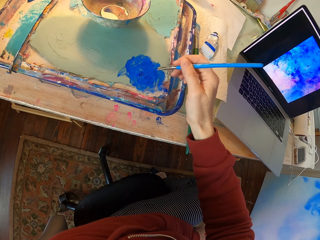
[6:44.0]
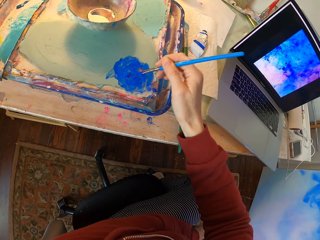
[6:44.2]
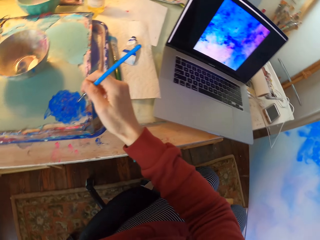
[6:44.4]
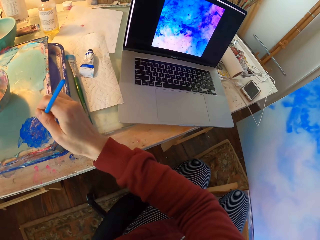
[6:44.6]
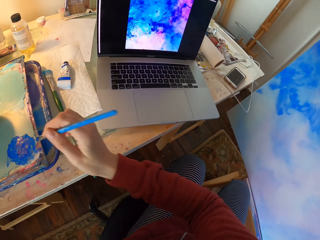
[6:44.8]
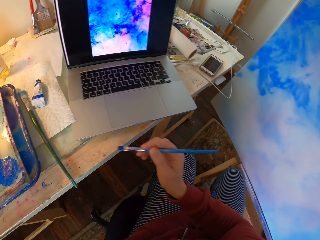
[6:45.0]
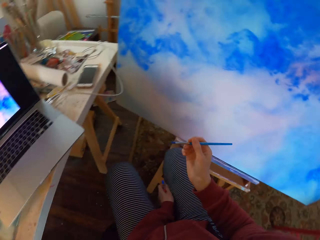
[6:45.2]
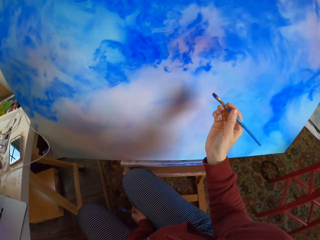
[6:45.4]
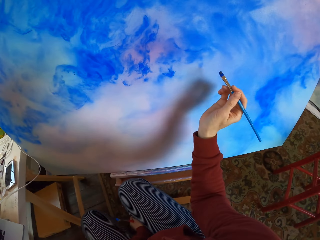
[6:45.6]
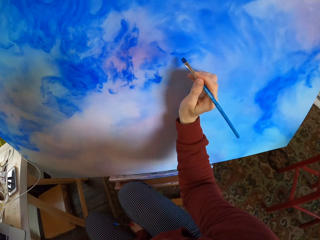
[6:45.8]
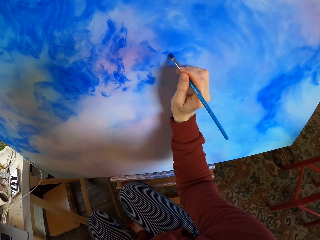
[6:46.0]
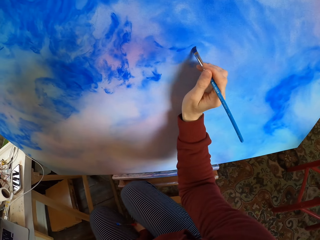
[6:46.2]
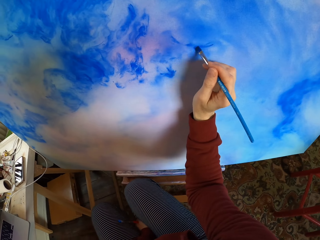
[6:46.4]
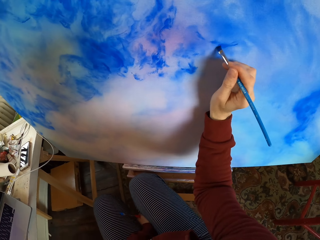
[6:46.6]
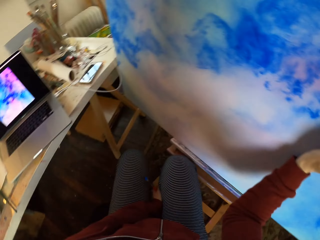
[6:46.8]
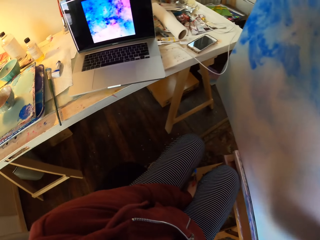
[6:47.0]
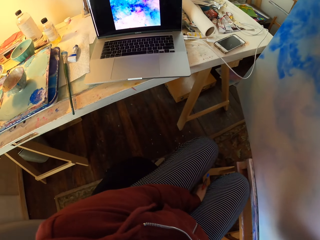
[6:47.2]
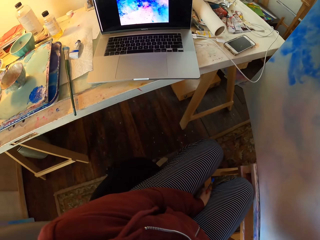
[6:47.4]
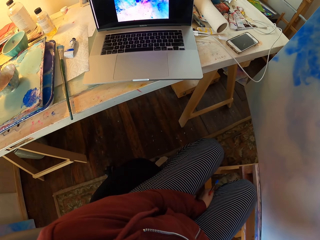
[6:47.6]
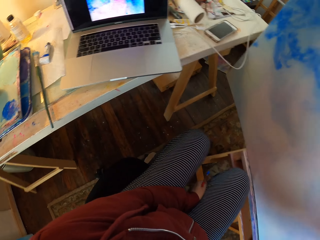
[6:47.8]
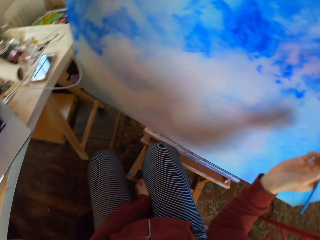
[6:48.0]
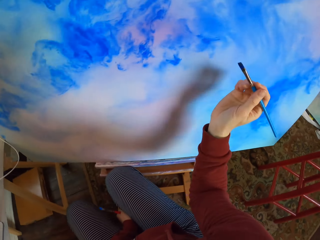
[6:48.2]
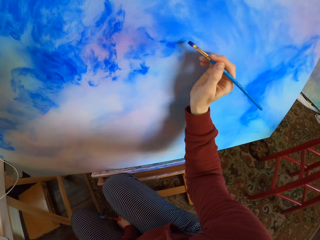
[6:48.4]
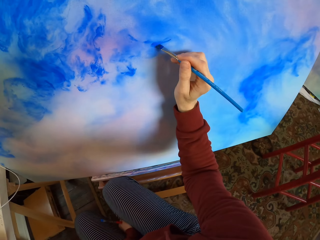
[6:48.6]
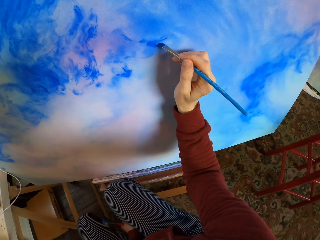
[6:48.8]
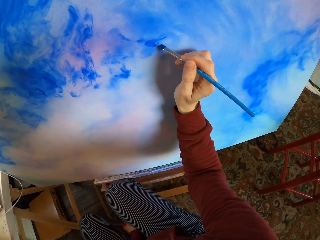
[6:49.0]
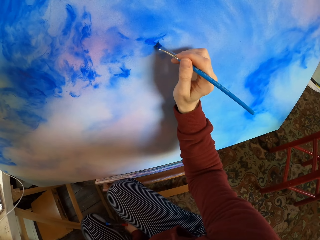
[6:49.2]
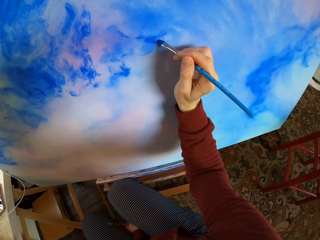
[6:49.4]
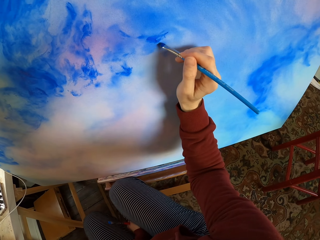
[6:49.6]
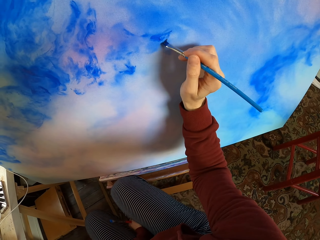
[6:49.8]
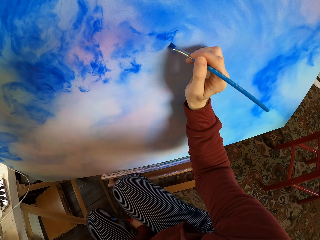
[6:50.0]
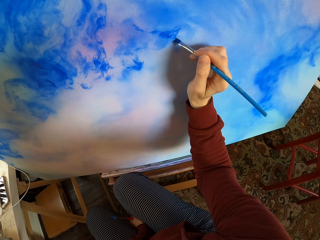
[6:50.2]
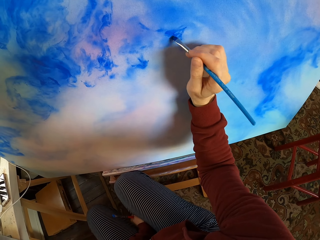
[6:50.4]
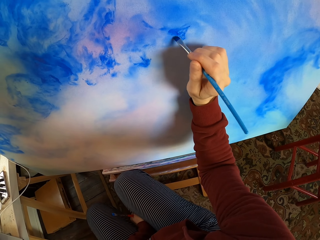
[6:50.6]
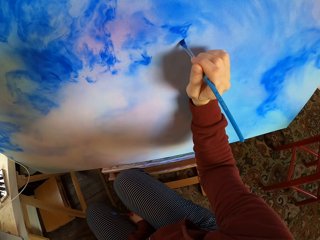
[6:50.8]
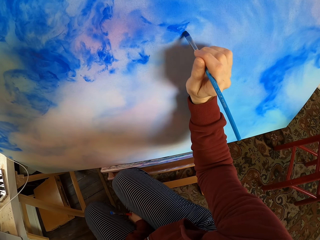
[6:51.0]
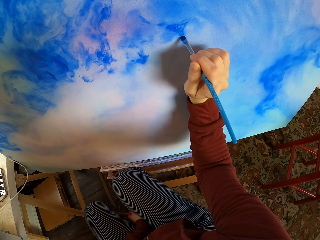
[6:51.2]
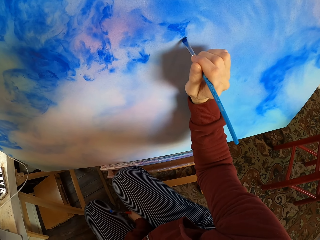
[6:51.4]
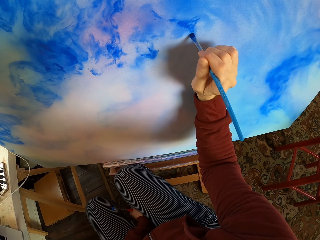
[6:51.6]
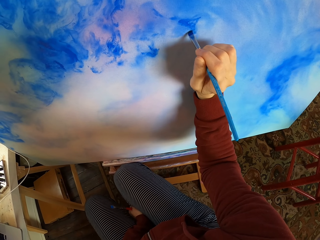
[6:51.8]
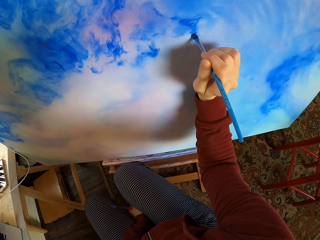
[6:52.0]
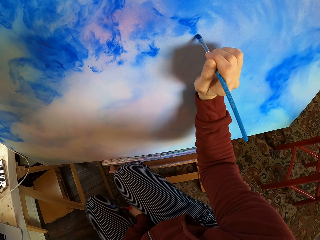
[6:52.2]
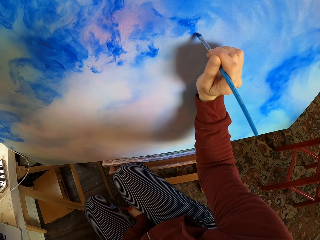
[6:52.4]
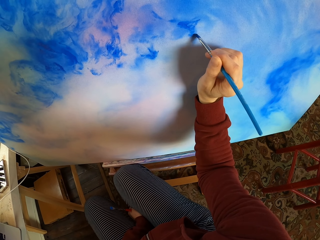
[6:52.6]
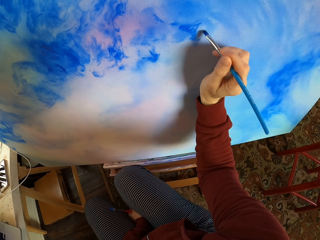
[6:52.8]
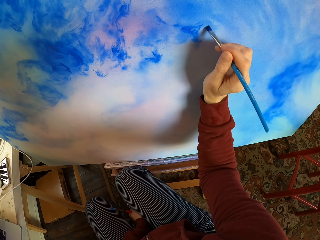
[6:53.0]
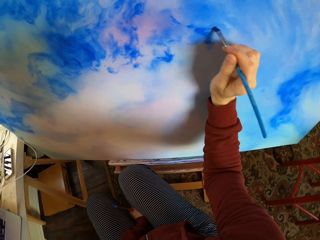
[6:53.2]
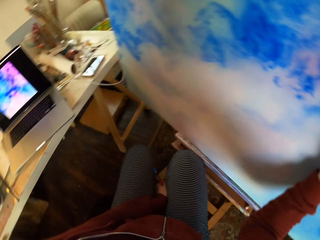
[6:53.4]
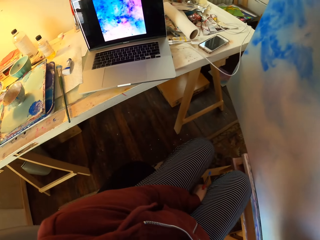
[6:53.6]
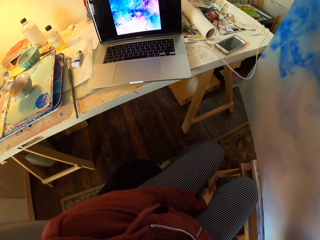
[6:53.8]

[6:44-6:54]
The camera wearer looks at the laptop. They paint the decoration. They look at the laptop and look around. They paint the decoration.

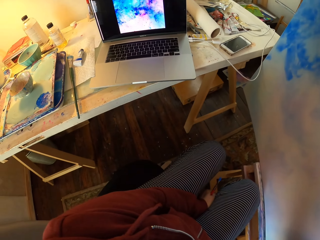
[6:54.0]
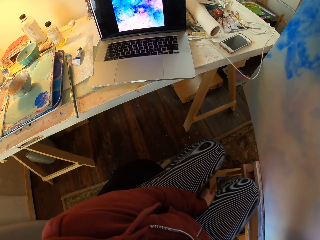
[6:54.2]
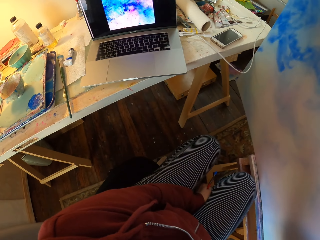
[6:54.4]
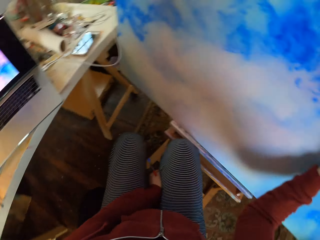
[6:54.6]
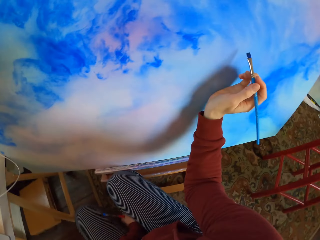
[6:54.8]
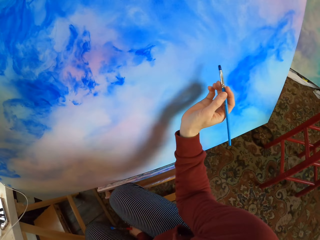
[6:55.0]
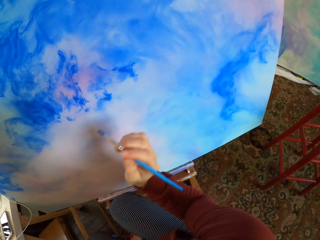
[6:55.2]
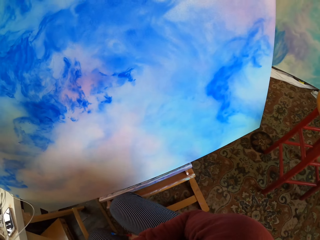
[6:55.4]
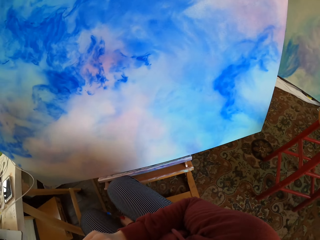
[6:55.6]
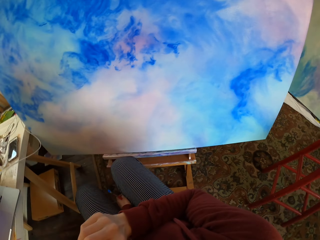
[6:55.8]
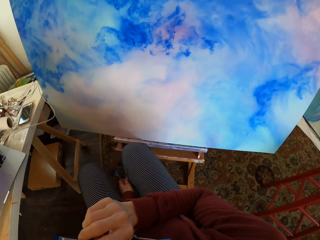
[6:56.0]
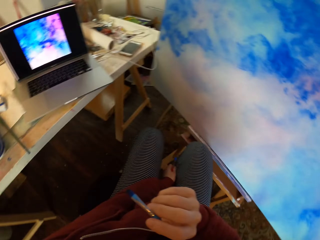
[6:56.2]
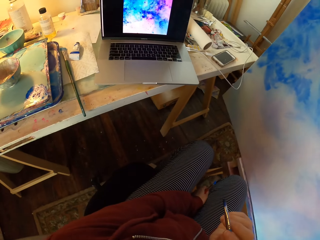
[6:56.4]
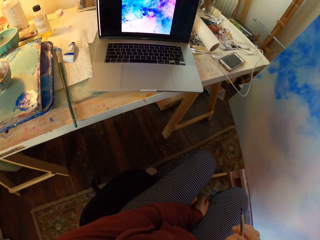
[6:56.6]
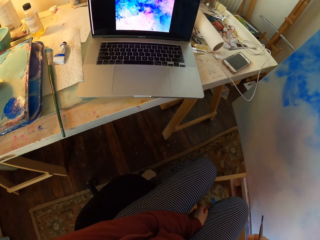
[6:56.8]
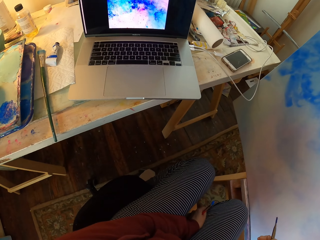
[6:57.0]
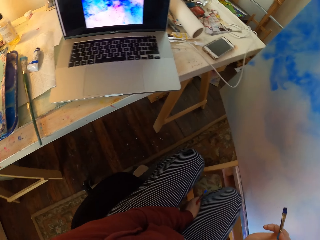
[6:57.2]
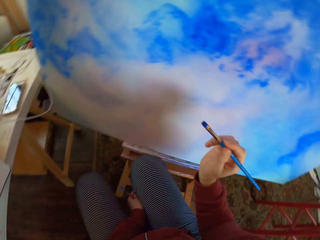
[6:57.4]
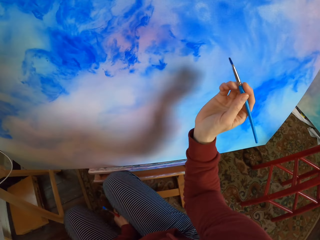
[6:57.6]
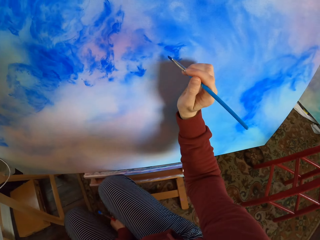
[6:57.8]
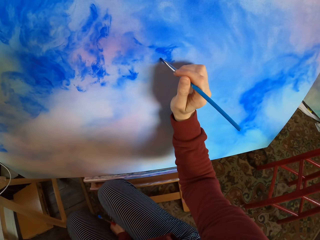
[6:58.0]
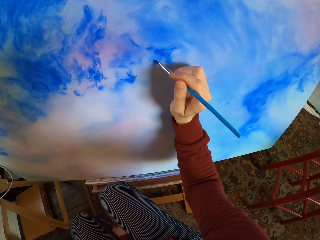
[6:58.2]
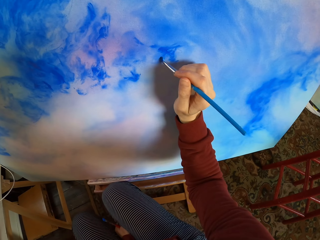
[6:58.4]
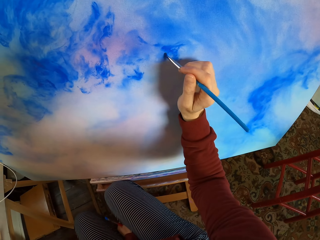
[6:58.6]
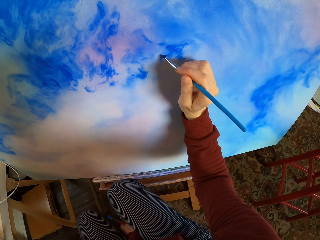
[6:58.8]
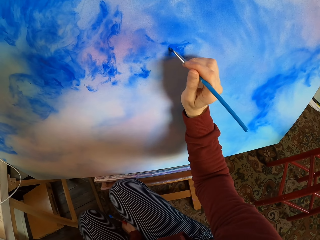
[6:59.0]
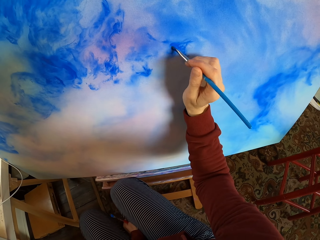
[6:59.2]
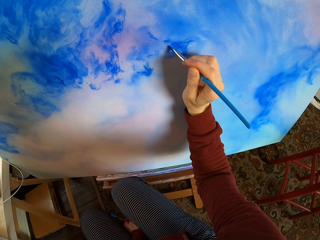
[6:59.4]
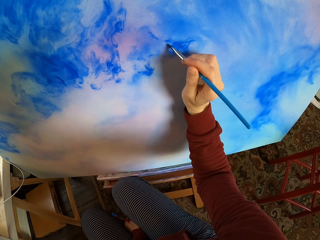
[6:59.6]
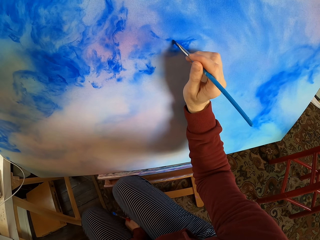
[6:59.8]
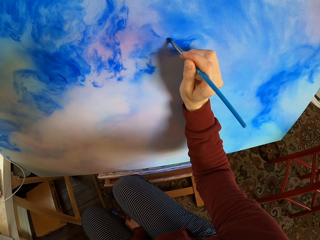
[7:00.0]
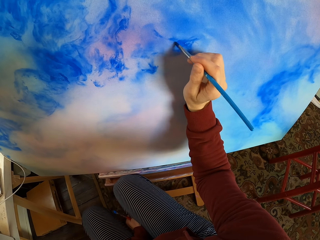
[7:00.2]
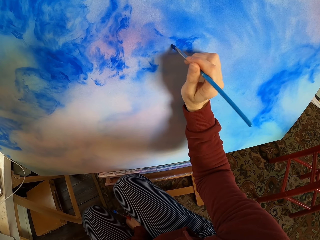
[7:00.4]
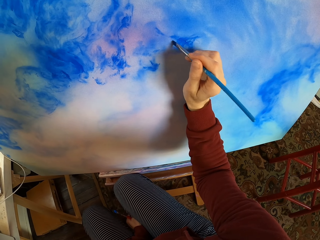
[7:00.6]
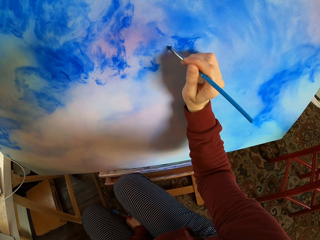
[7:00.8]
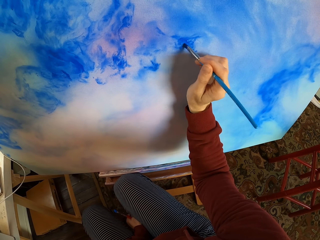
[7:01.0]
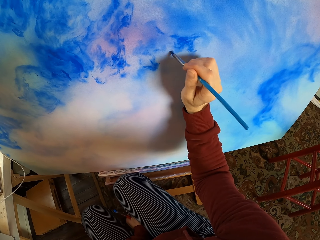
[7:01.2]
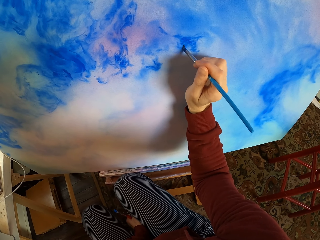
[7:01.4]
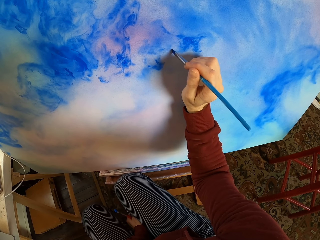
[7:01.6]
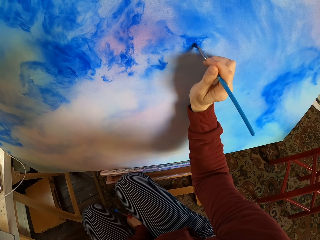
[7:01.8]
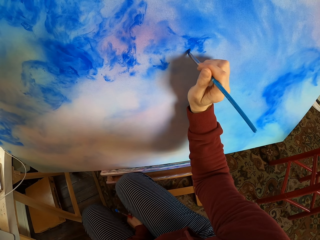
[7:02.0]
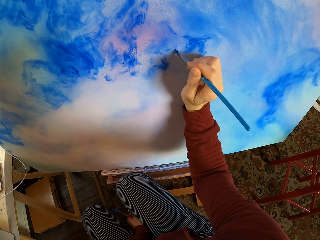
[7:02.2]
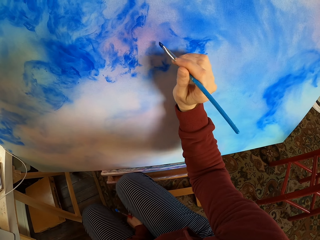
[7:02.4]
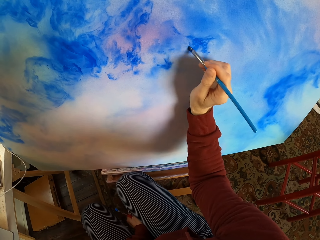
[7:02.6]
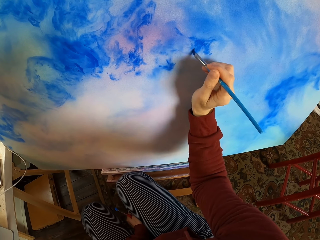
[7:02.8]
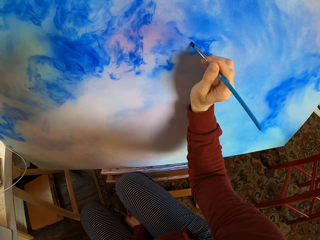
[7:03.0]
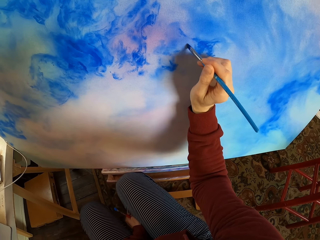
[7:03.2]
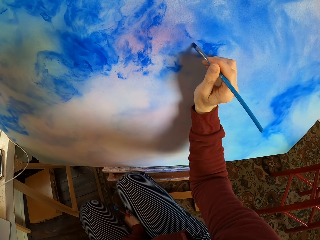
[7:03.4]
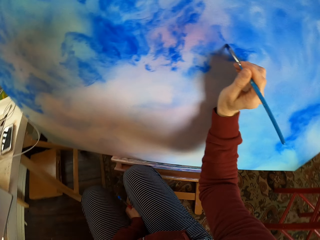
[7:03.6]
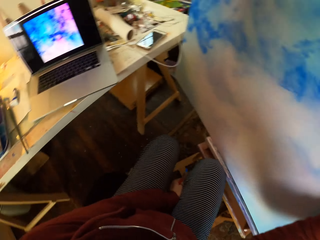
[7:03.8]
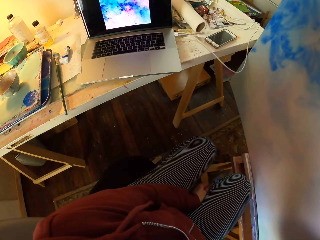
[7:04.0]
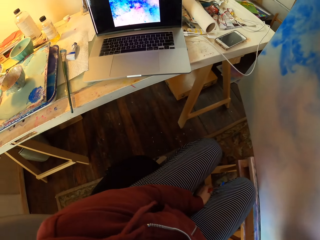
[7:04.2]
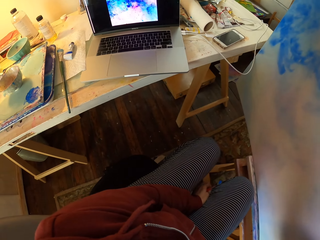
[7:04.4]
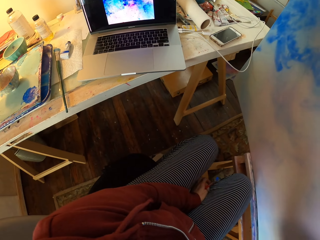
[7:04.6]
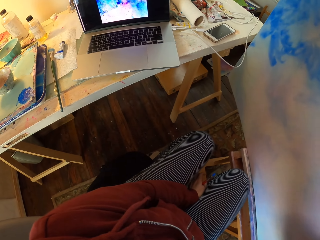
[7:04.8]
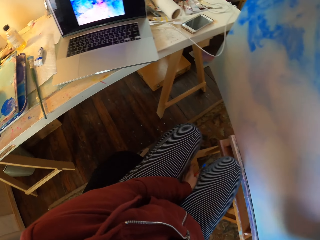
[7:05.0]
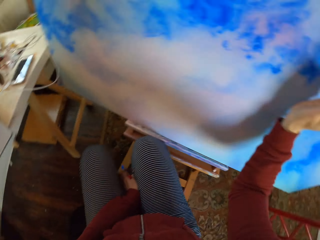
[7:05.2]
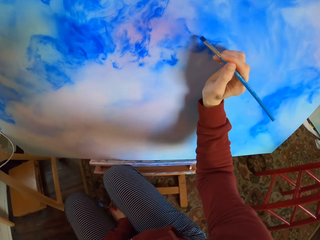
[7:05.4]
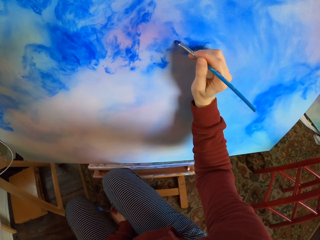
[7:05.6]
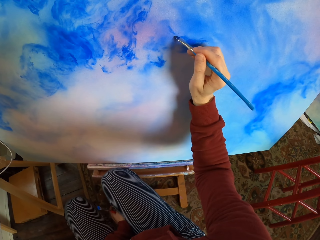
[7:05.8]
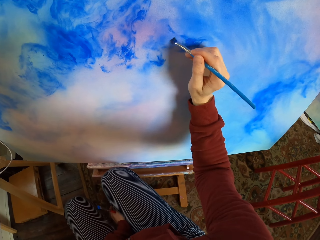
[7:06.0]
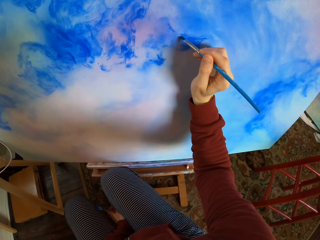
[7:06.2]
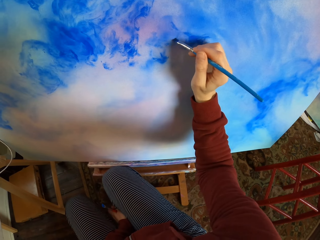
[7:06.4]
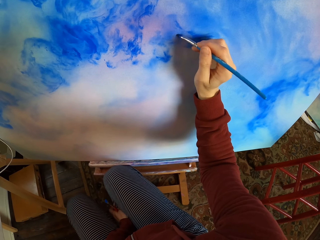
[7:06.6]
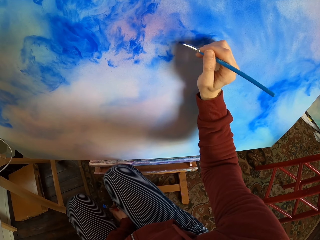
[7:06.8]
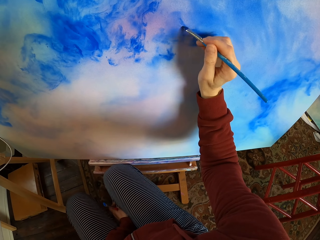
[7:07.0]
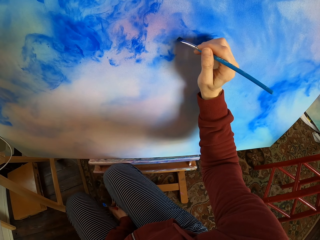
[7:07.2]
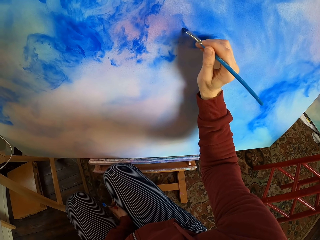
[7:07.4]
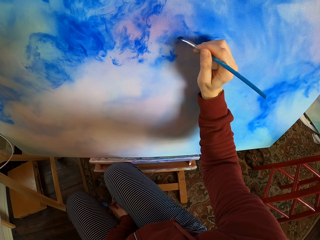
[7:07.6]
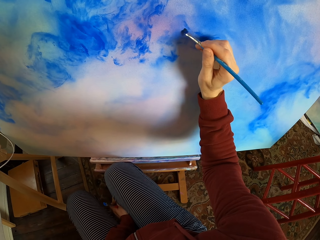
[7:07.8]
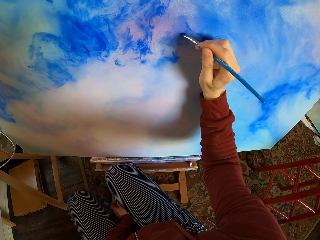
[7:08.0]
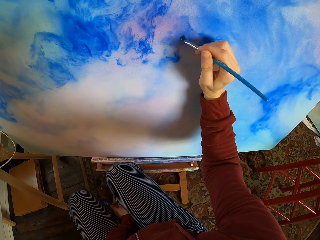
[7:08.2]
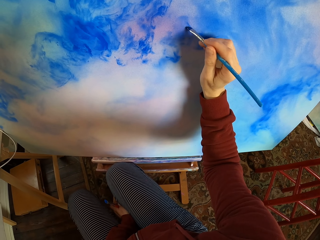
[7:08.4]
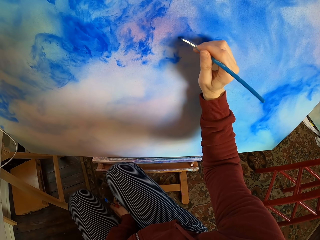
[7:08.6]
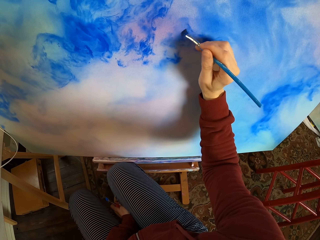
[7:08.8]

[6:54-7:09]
The camera wearer looks at the laptop. They look at the decoration. They look at the laptop. They paint the decoration. They look around. They look at the laptop. They paint the decoration. They look around.
